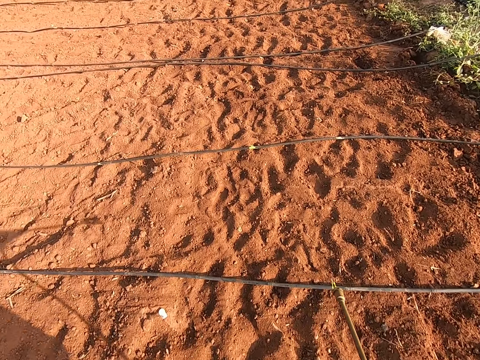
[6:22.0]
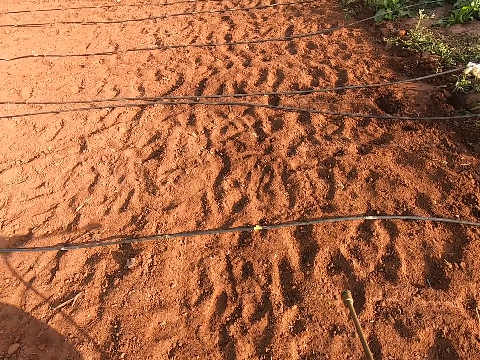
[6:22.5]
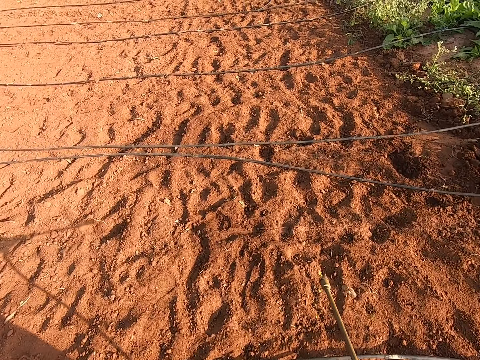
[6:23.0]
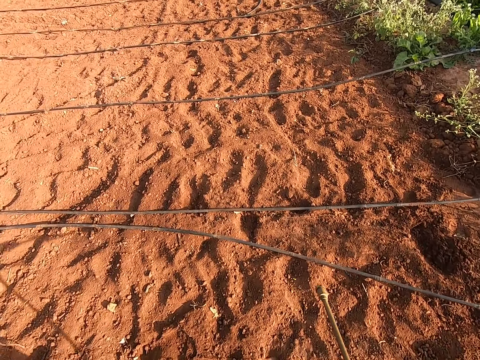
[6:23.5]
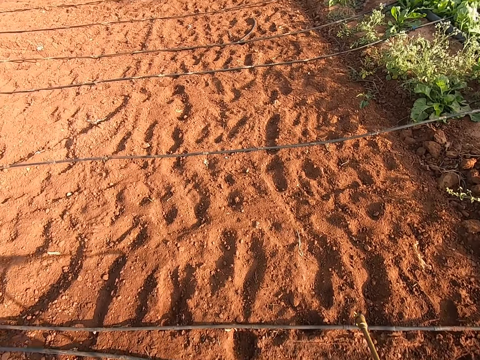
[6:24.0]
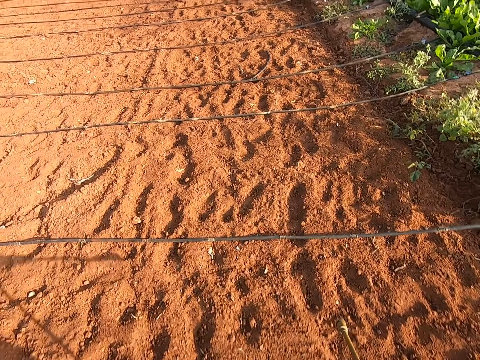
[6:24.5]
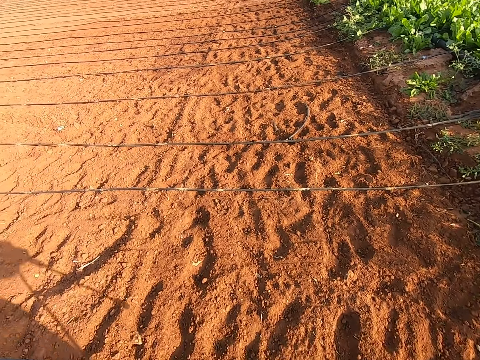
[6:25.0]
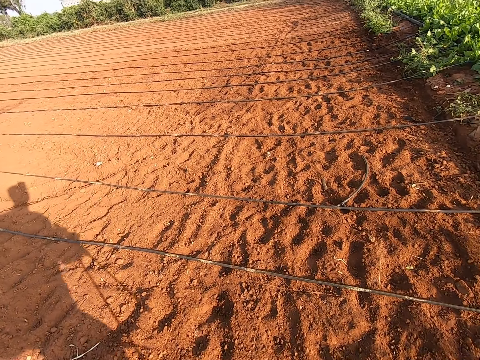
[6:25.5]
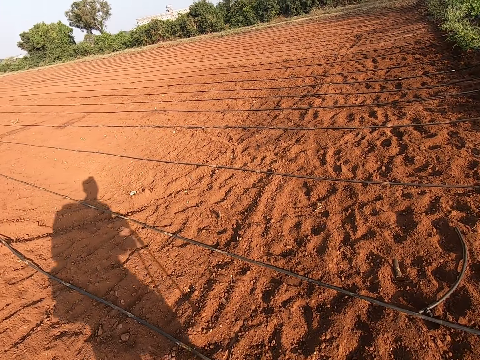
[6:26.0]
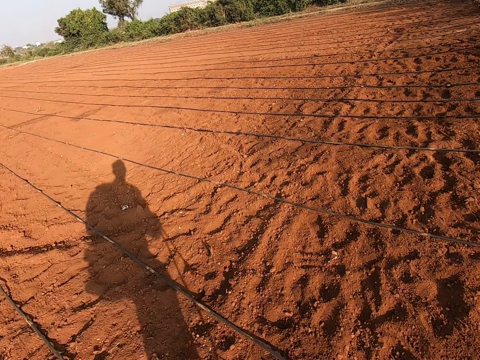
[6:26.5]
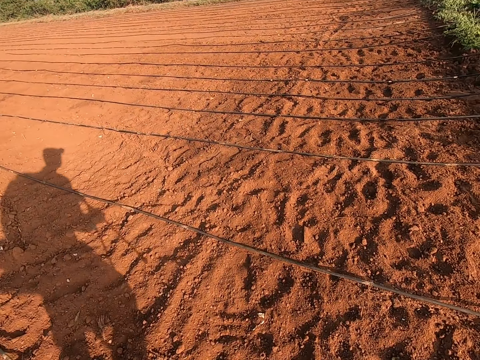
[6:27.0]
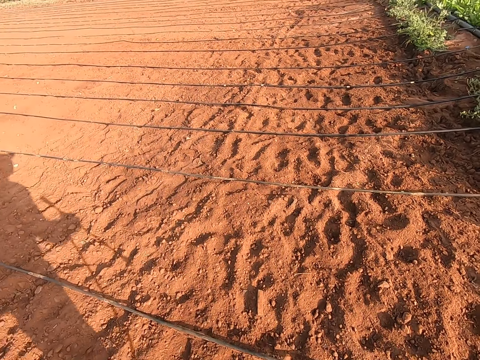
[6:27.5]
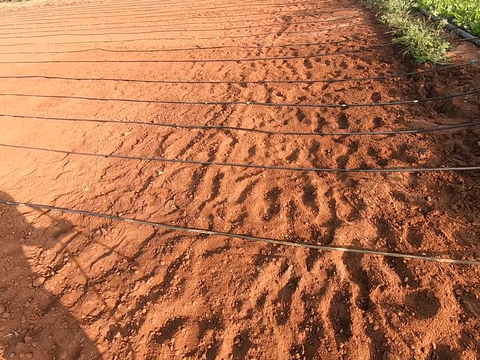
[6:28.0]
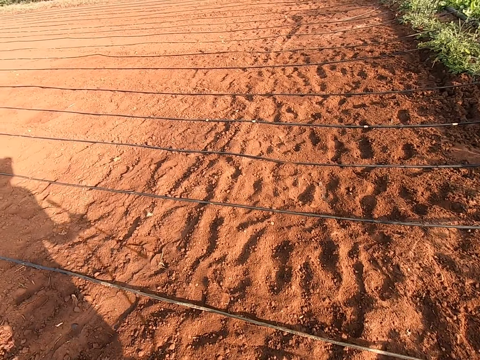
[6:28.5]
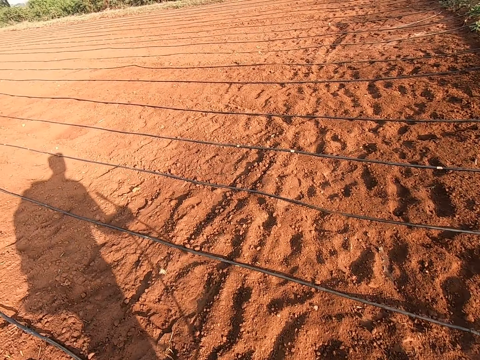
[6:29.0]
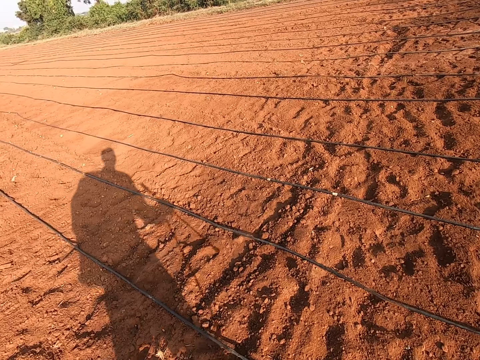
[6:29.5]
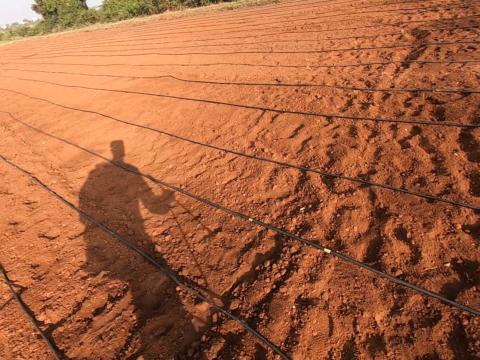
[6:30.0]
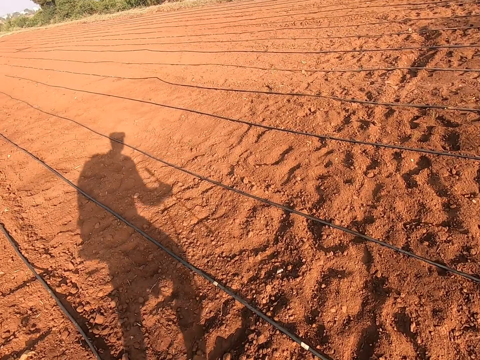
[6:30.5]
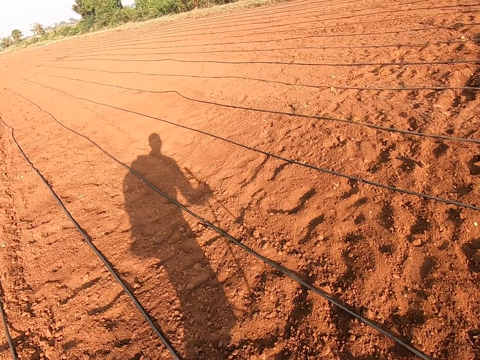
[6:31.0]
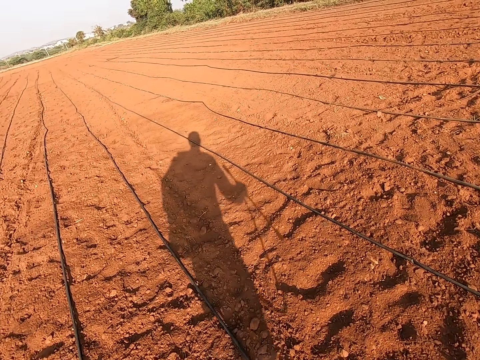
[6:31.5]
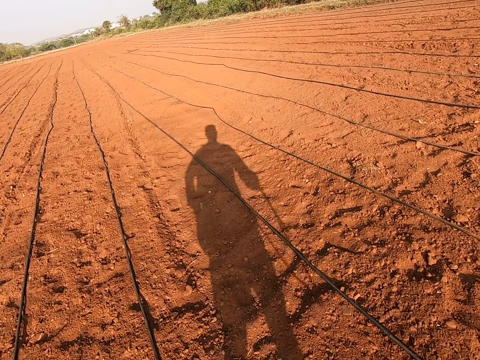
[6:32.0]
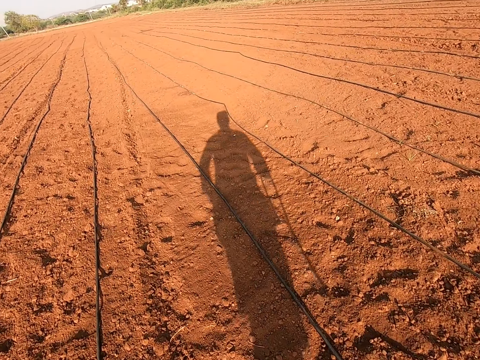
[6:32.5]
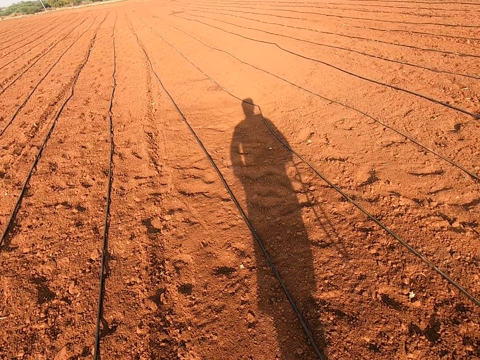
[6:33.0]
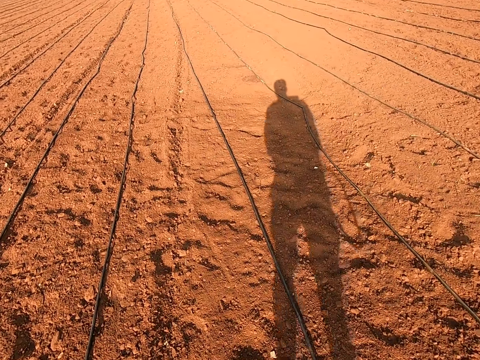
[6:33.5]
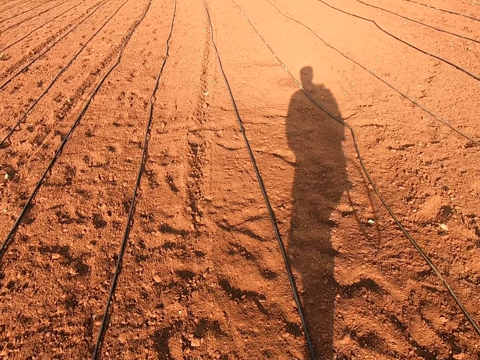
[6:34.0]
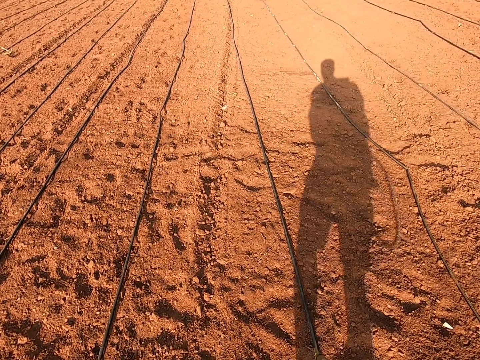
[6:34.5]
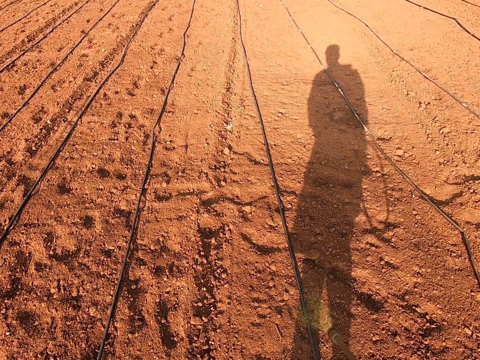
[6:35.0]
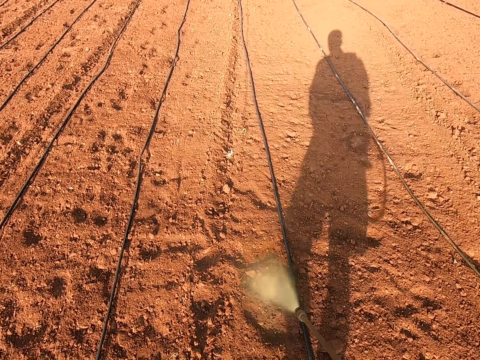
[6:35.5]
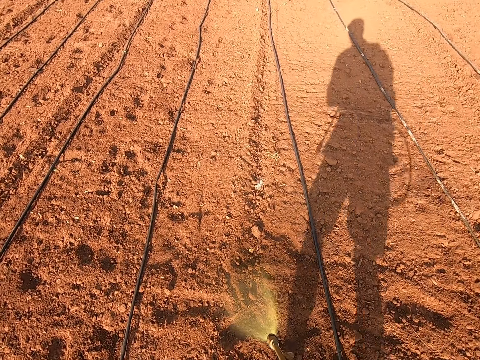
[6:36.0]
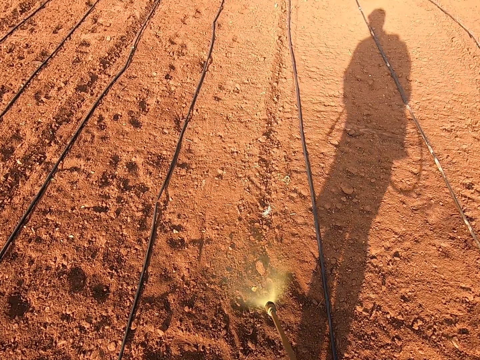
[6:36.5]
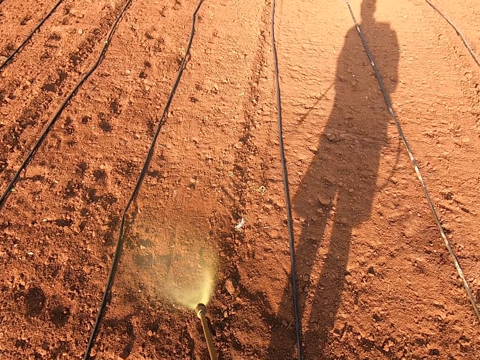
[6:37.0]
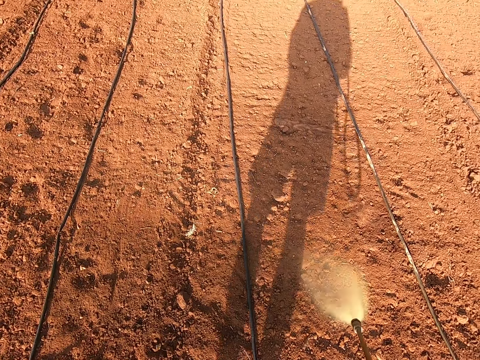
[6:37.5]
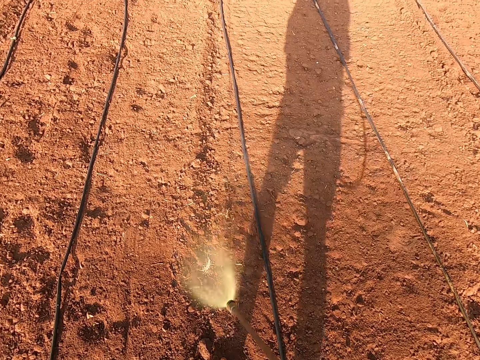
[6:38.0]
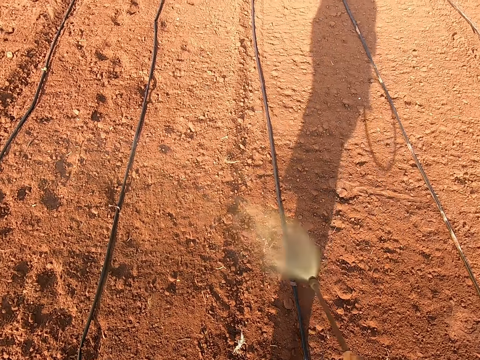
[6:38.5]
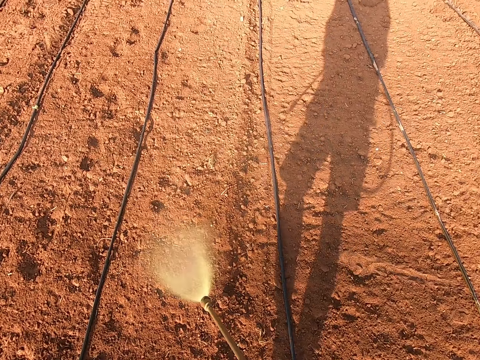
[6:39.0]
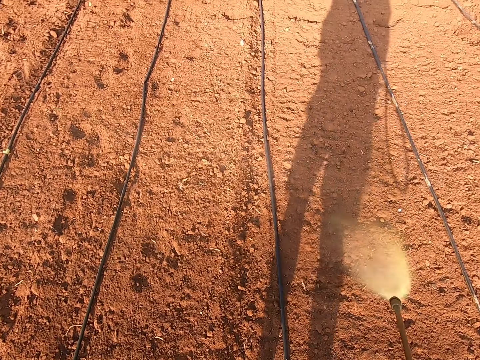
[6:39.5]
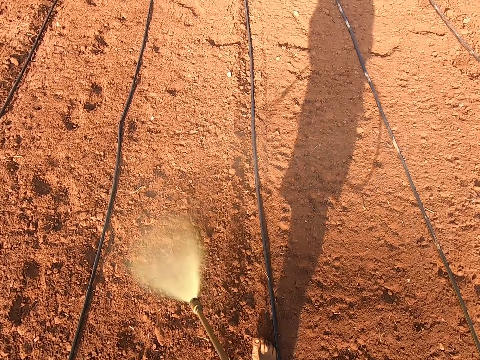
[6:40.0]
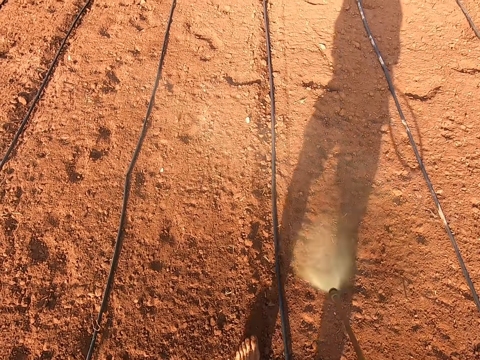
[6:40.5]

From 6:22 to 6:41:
The camera wearer takes a turn and walks on the garden. He sprays chemical on the ground with the hose in his right hand.

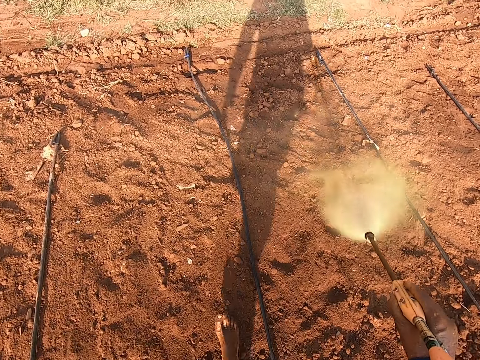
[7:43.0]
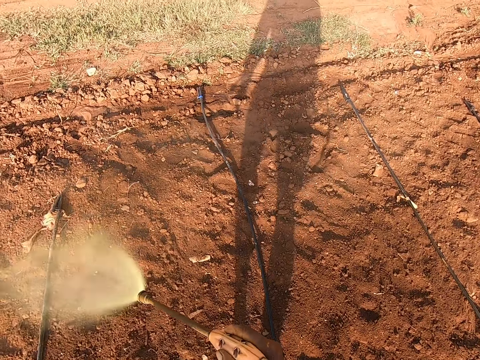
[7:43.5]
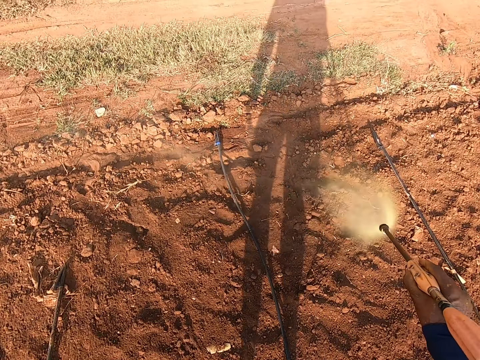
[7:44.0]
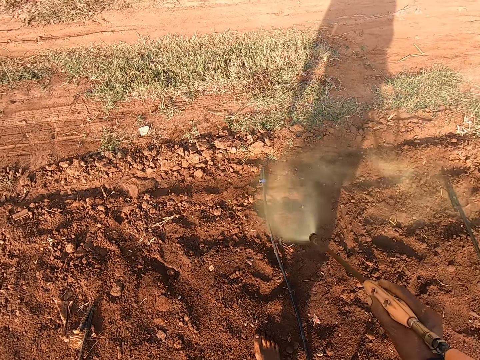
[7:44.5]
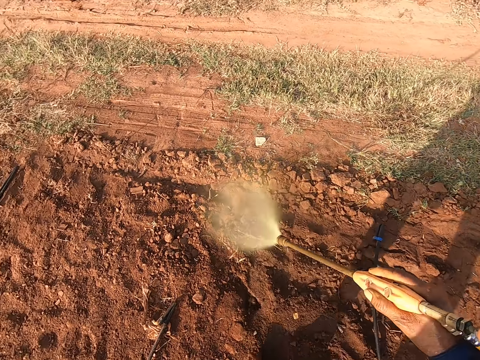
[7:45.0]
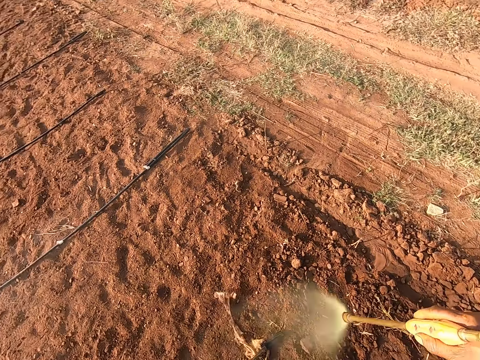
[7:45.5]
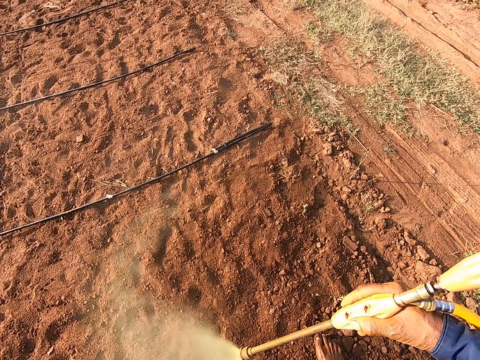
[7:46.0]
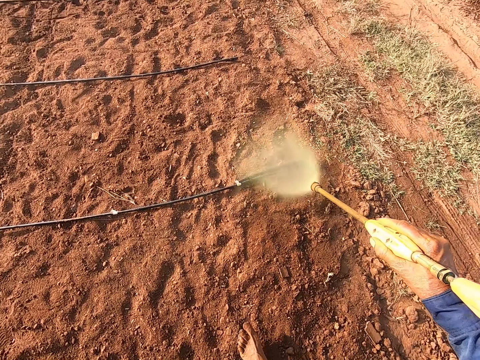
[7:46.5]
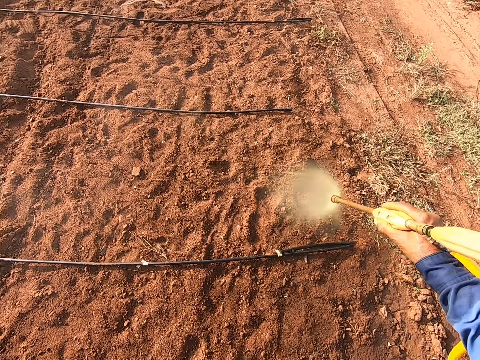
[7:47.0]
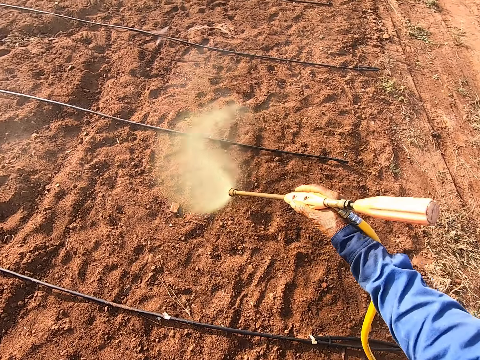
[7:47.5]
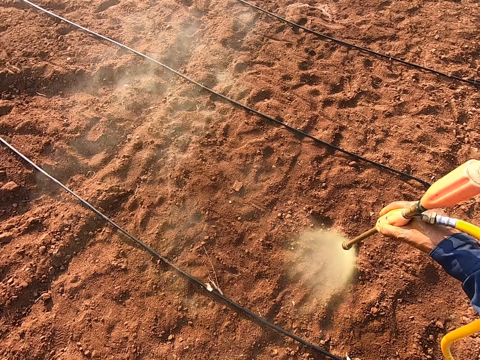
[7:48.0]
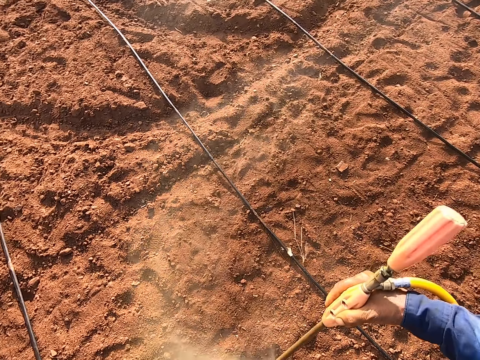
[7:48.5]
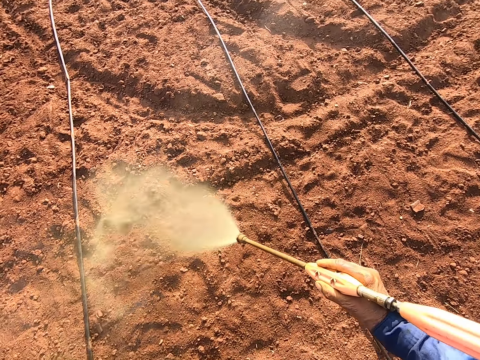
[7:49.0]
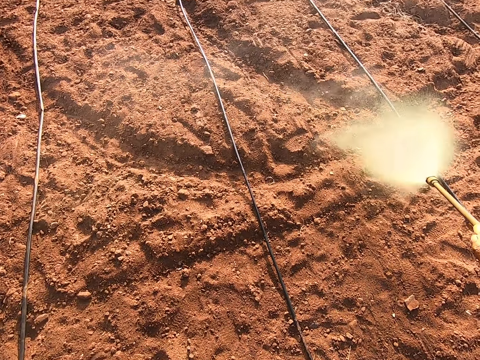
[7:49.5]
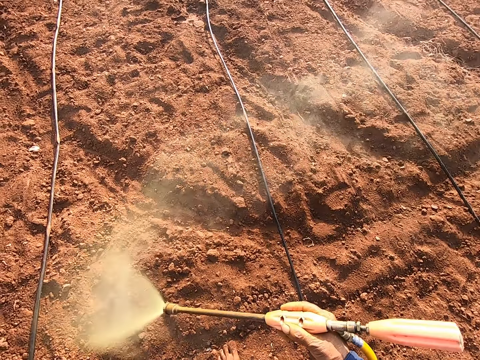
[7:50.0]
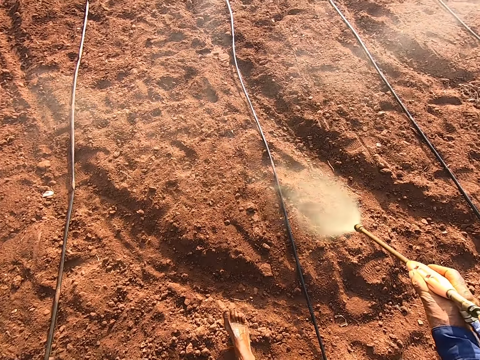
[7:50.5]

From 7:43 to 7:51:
The camera wearer takes a turn. They spray the garden.
